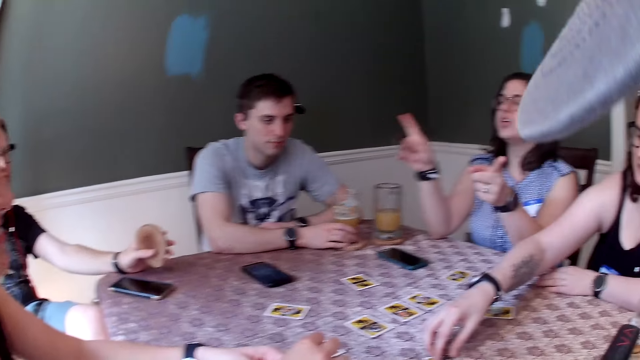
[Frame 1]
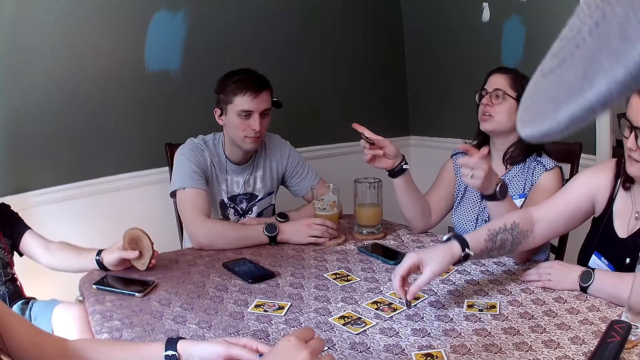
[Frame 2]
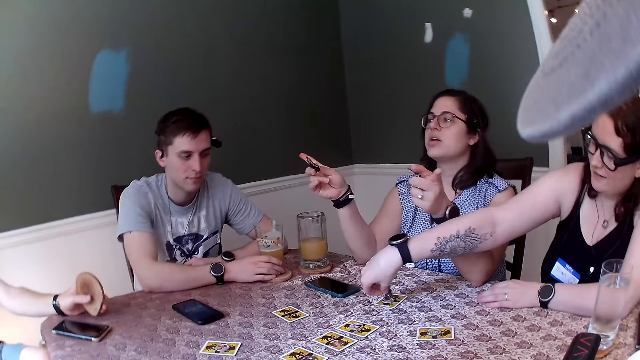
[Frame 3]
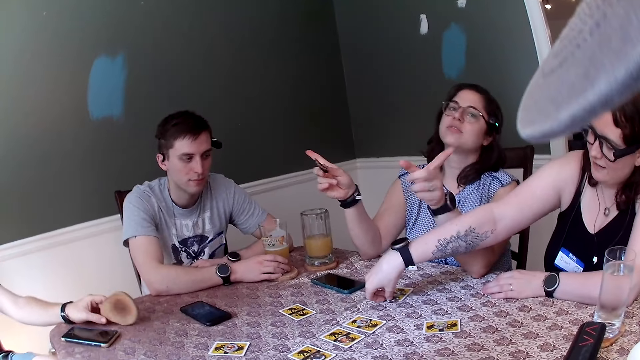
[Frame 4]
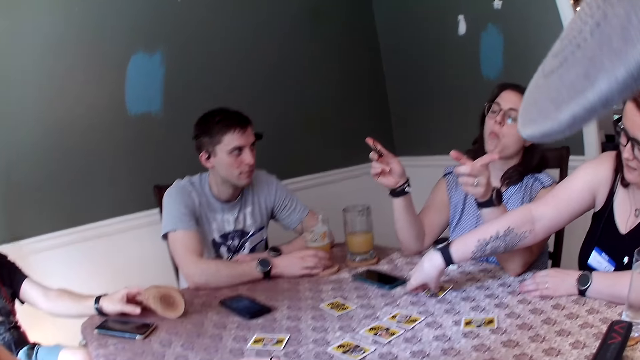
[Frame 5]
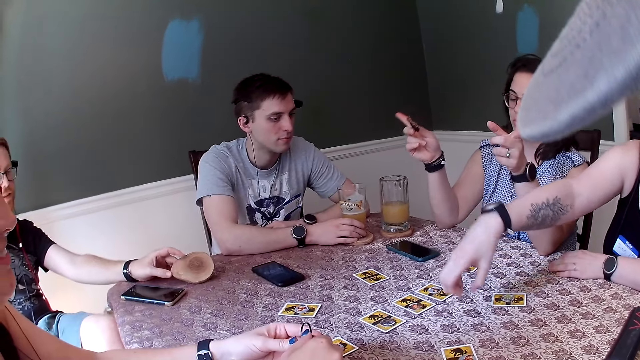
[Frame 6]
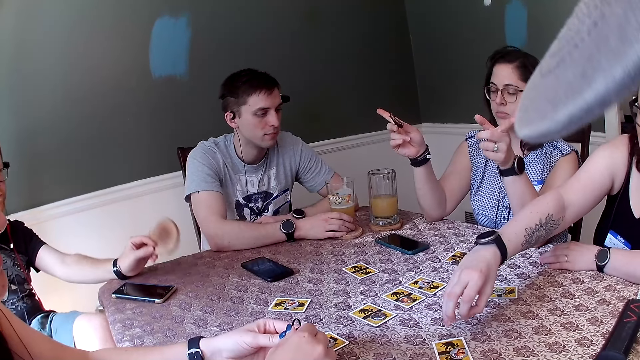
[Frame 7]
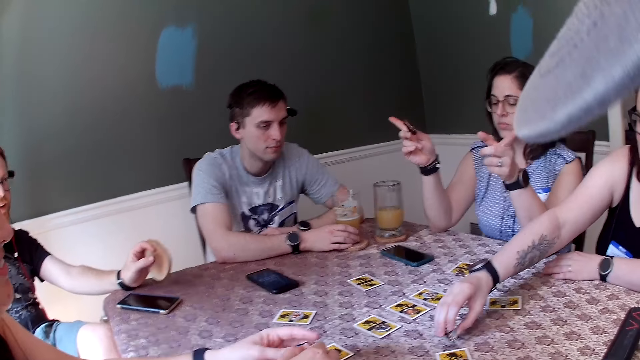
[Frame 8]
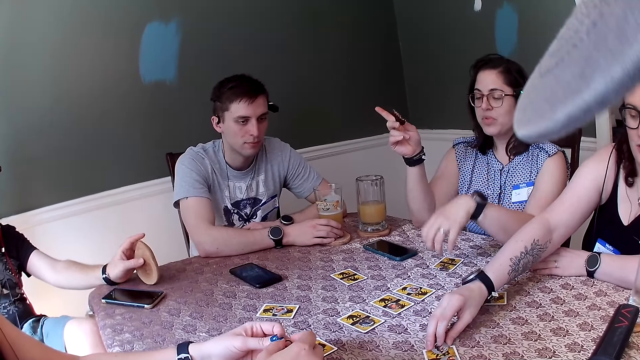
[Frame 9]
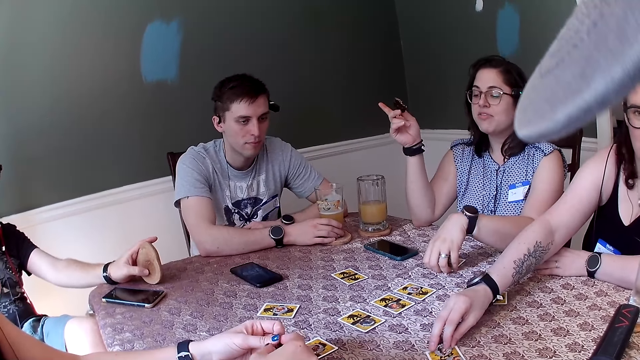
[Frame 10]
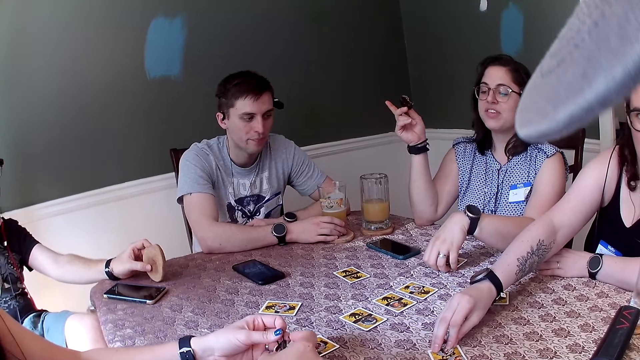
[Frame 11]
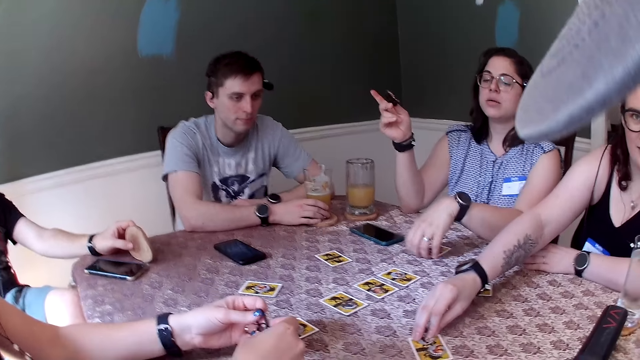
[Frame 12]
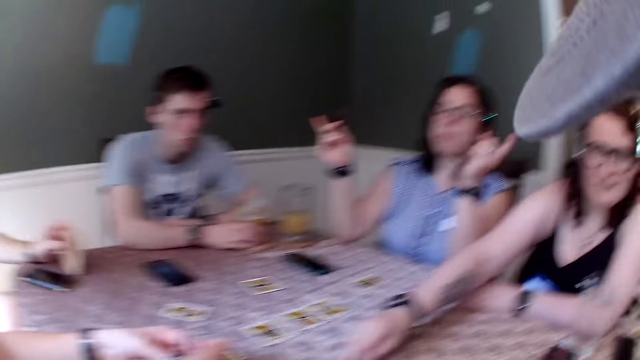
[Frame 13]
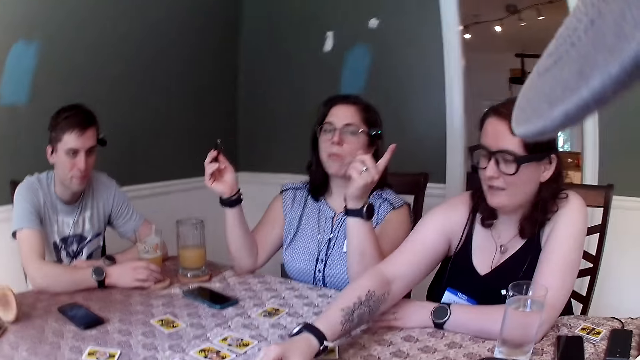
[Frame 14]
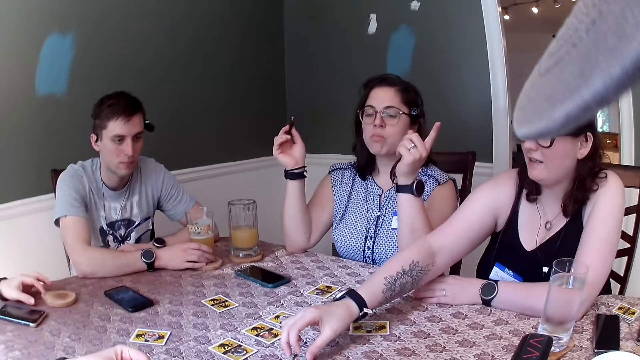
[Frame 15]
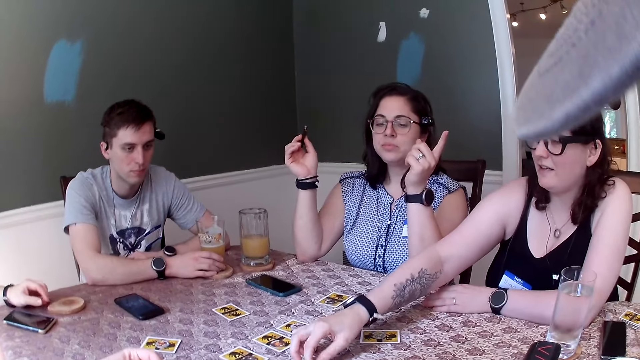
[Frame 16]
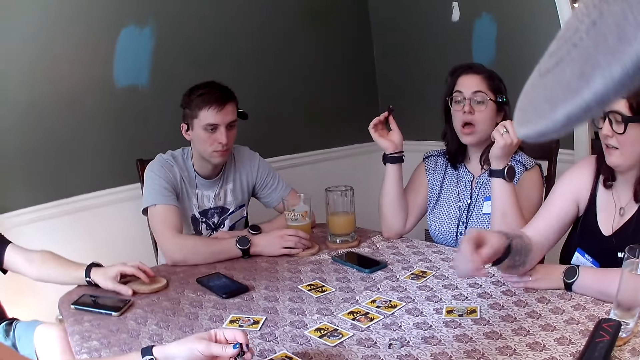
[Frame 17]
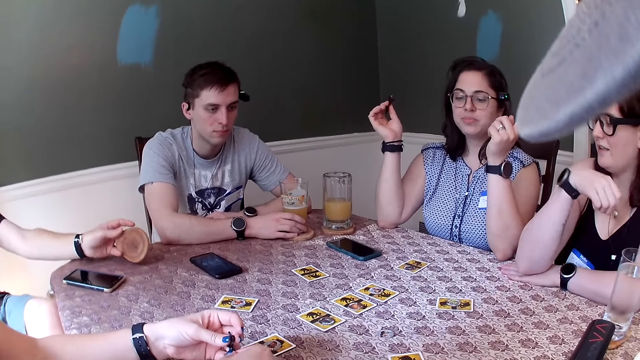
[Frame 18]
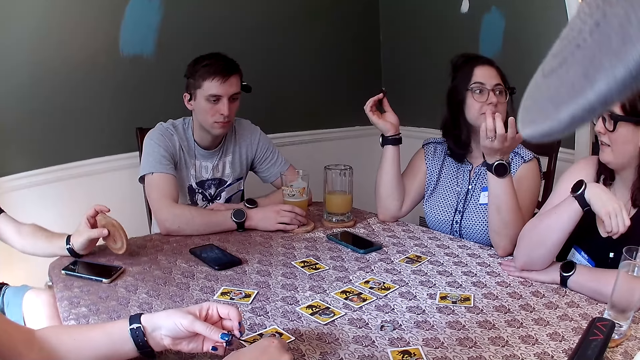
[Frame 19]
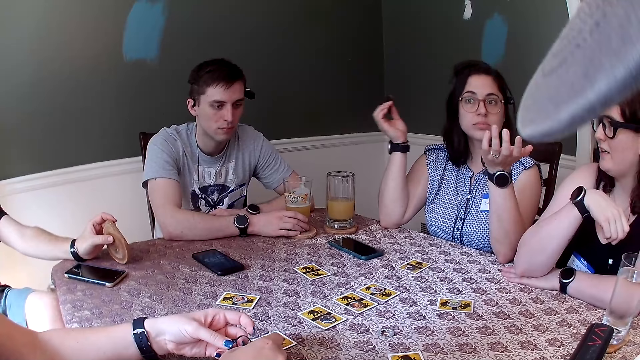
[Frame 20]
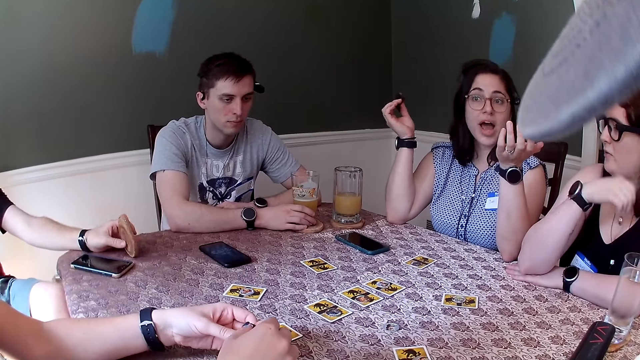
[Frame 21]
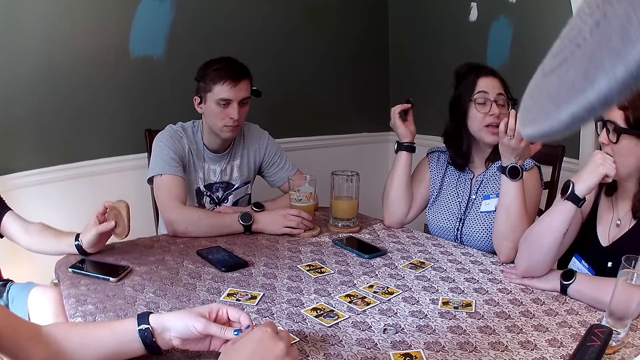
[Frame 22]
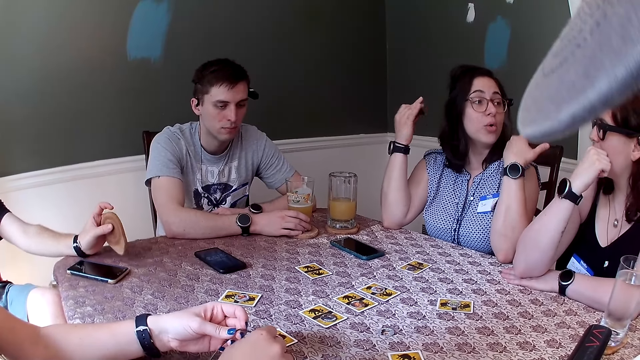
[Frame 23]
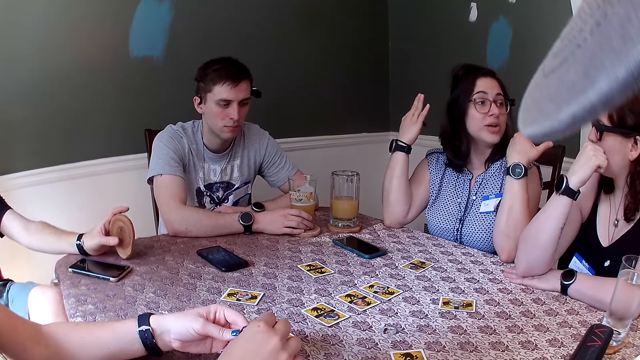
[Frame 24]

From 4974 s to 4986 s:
The camera wearer converses with three women and two men. A woman picks a card from the table with her right hand. The woman places the card on cards on the table with her right hand. Another woman holds a card. A man knocks something on the table. The camera wearer converses with the three women and two men. The first woman drops the card on the table with her right hand.

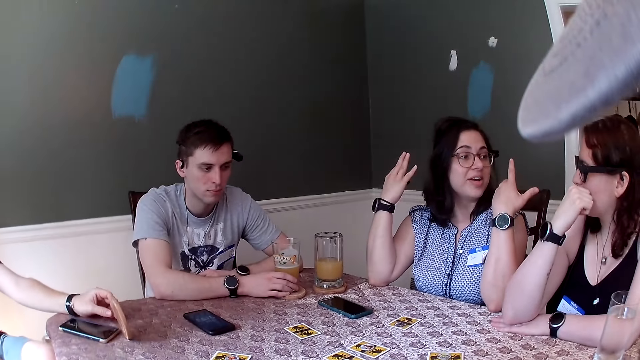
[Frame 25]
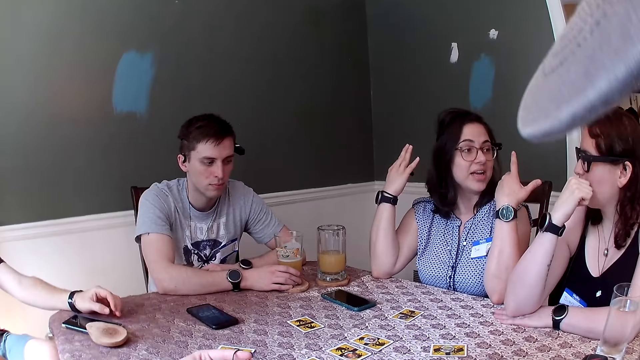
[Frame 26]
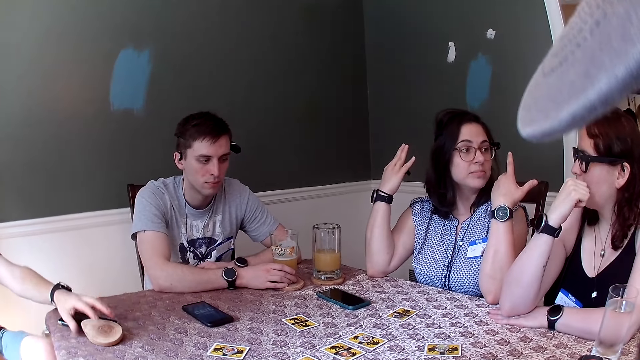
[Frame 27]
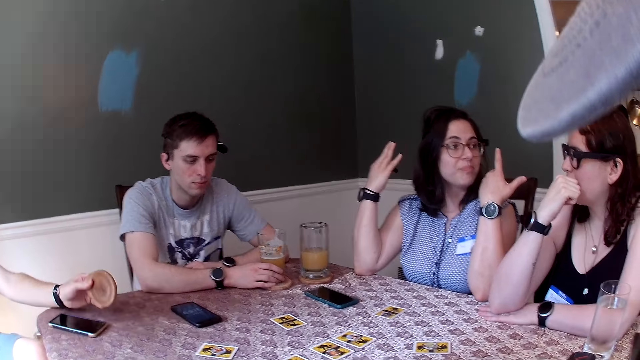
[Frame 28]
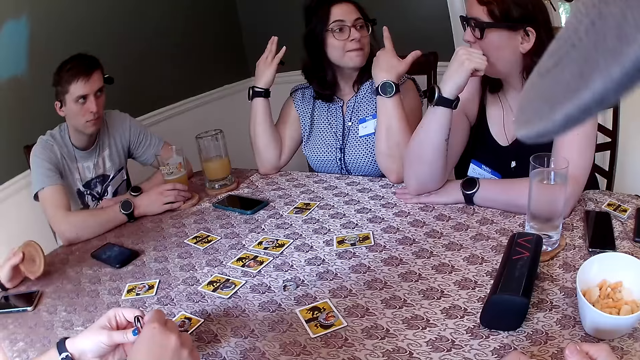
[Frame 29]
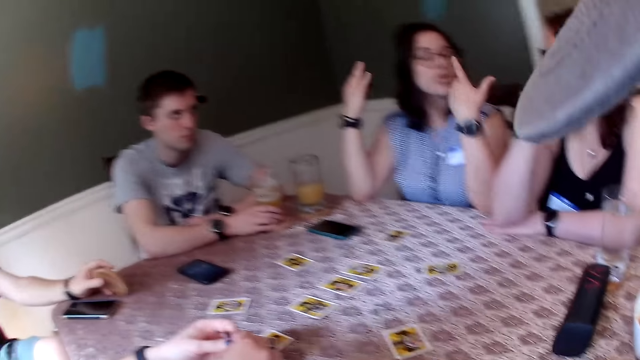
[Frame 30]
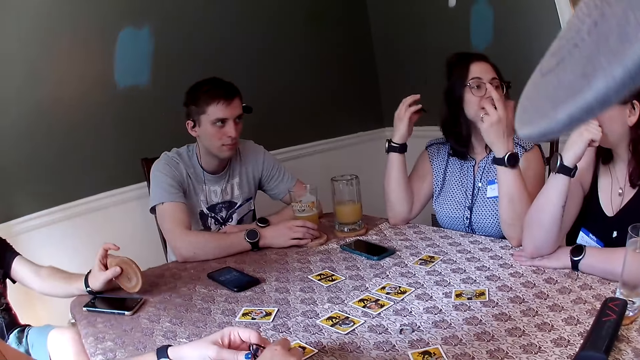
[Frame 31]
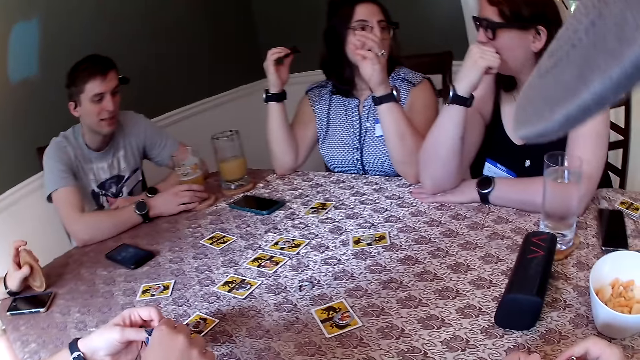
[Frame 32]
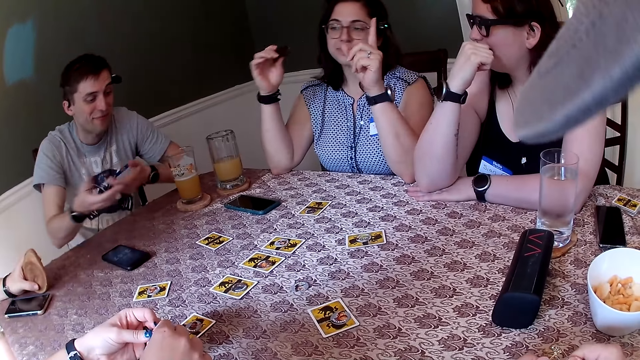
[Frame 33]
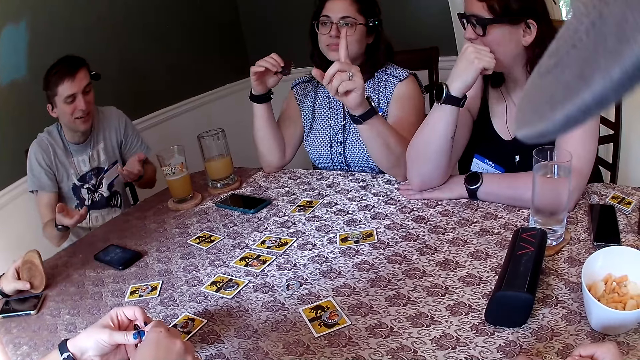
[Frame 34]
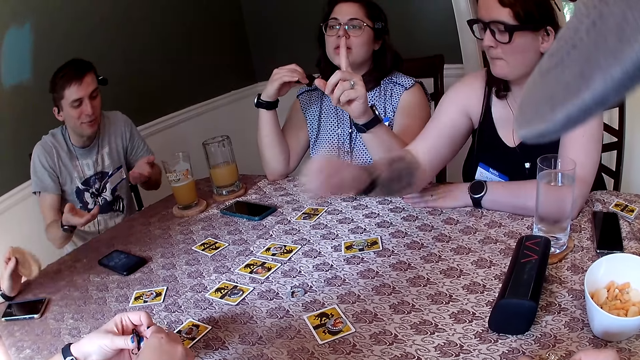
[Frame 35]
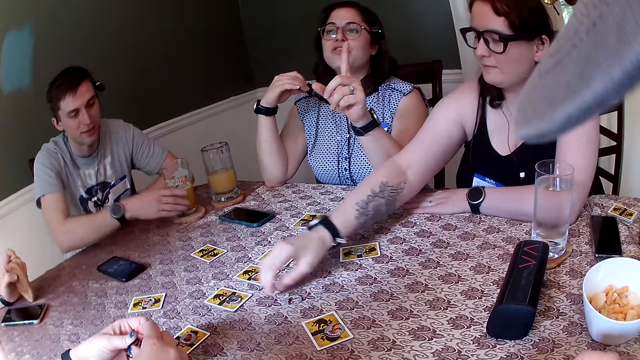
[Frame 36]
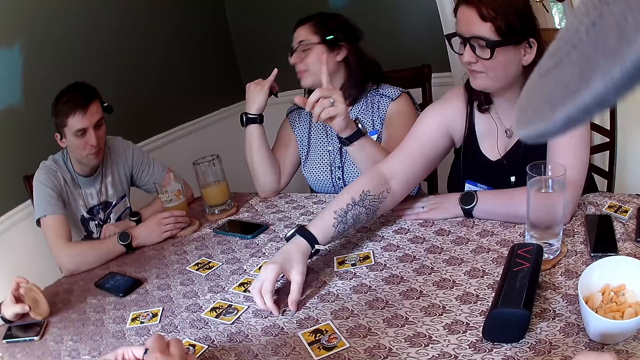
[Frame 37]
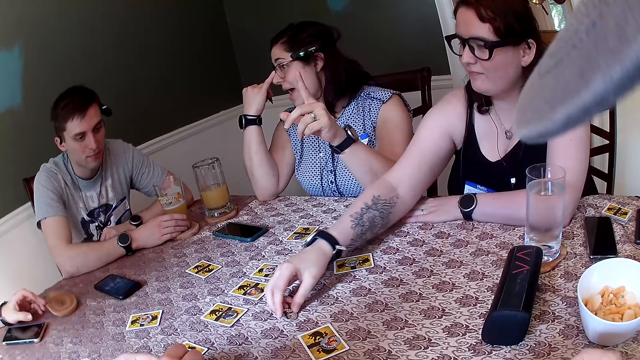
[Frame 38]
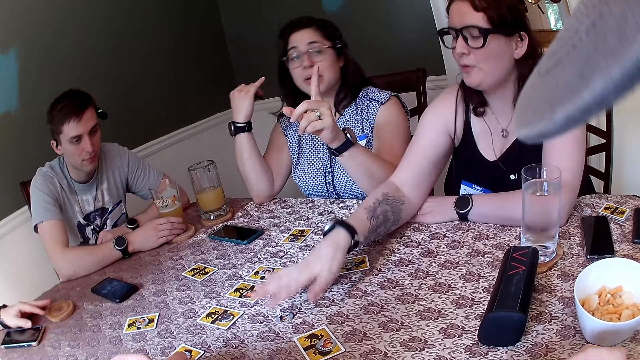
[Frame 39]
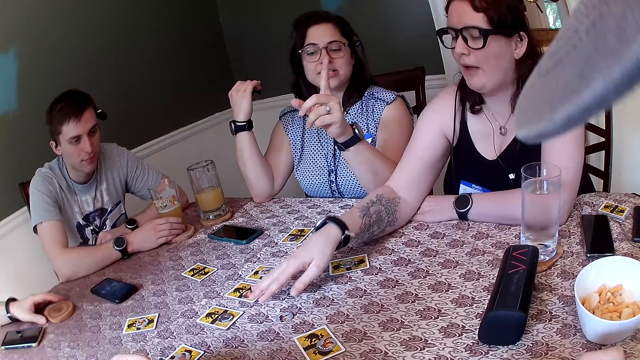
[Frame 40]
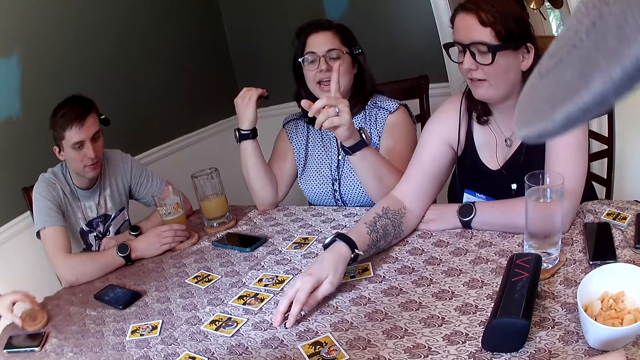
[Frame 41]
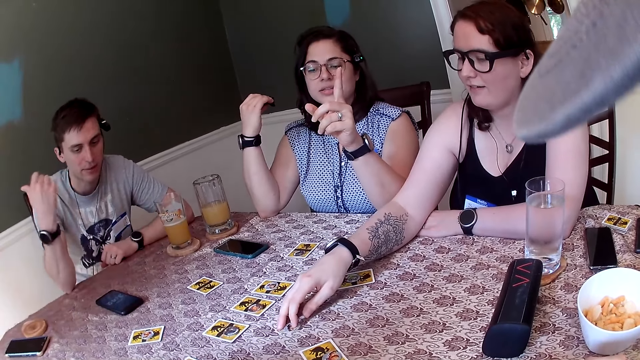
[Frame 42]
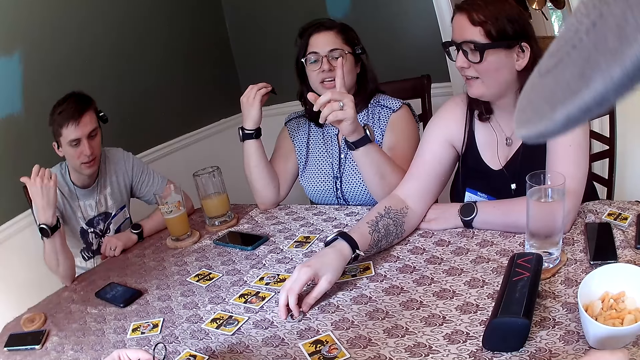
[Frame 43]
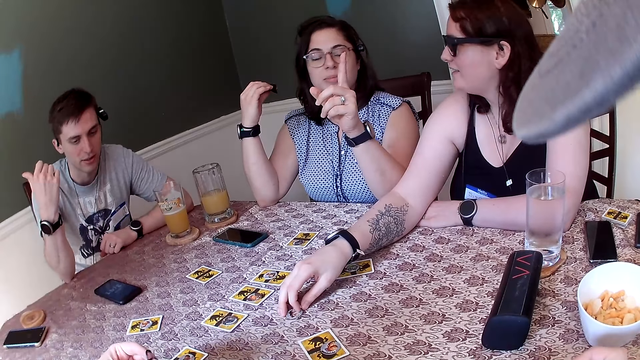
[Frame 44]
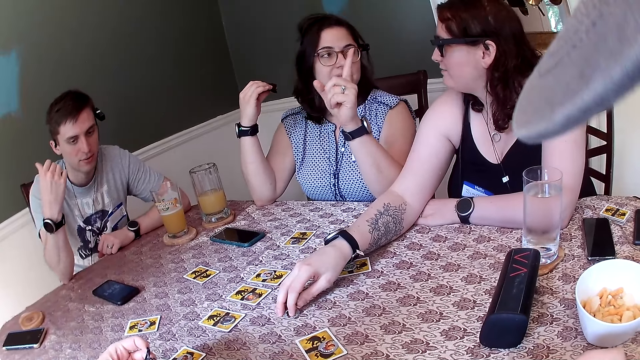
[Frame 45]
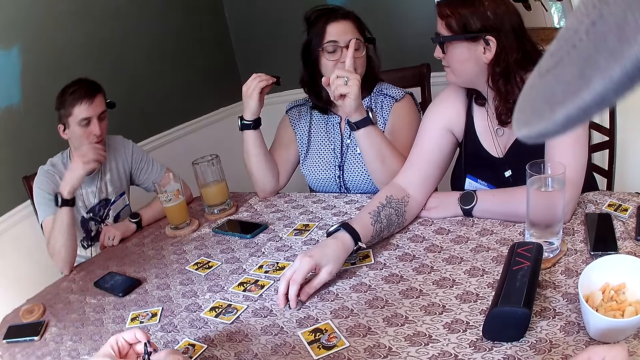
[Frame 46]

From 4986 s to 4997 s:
A man knocks something on the table. The camera wearer converses with three women and two men. A woman moves a token on the table. Another woman adjusts the card on the table with her right hand. The camera wearer converses with the three women and two men.
